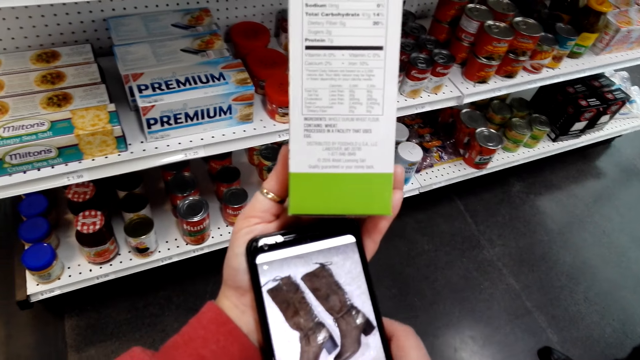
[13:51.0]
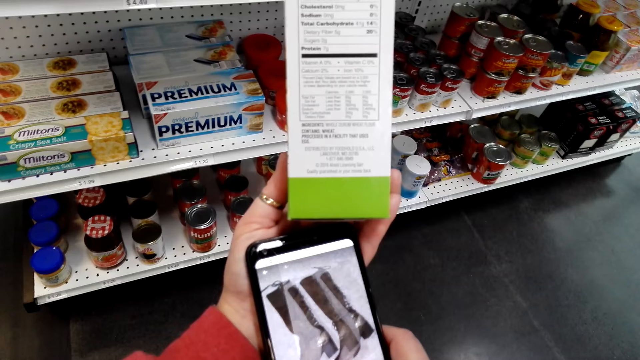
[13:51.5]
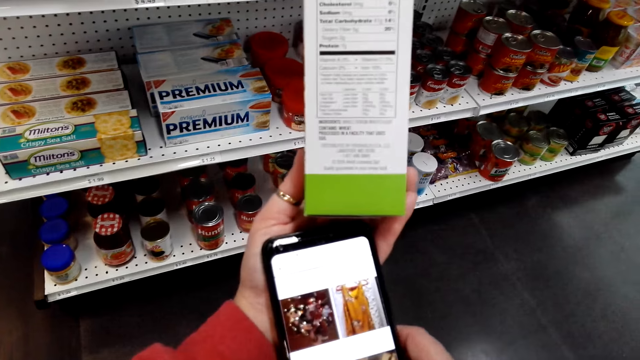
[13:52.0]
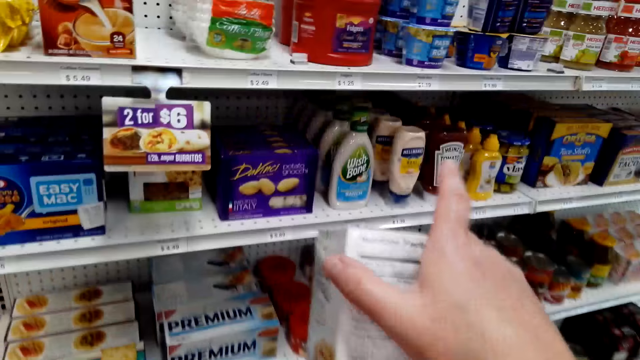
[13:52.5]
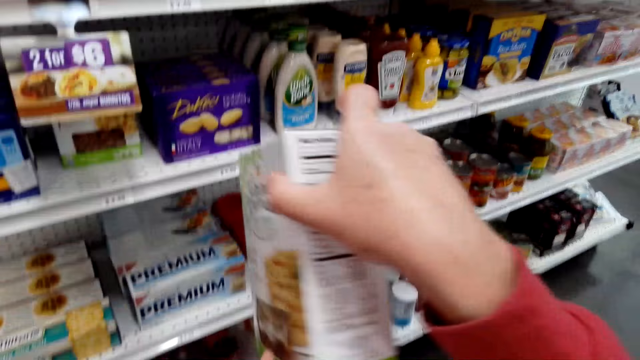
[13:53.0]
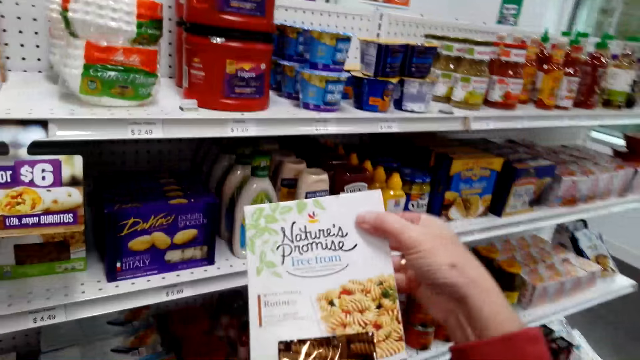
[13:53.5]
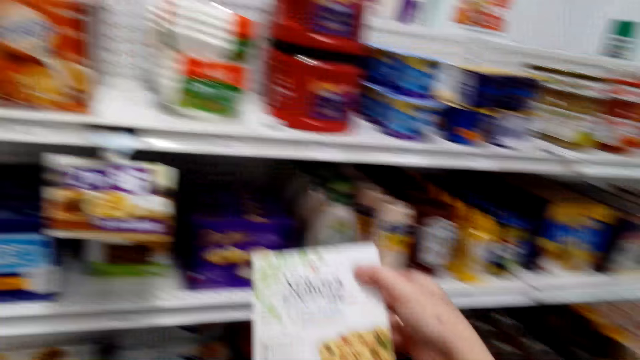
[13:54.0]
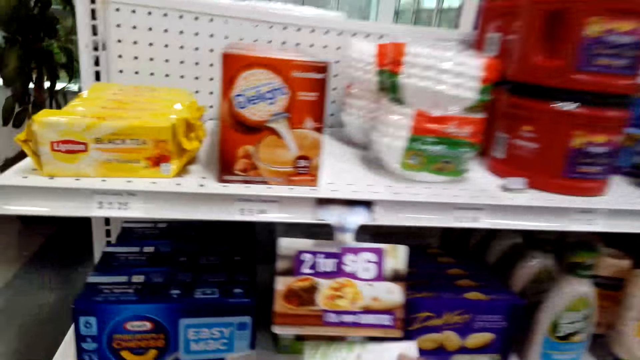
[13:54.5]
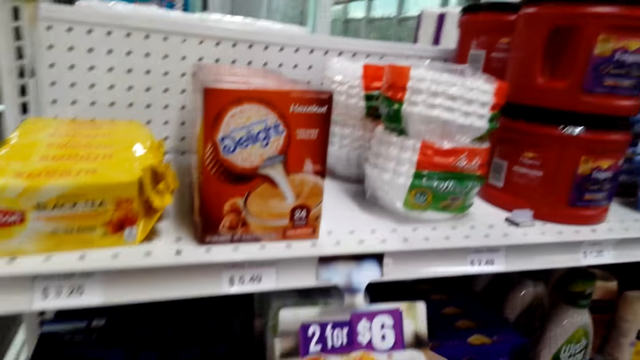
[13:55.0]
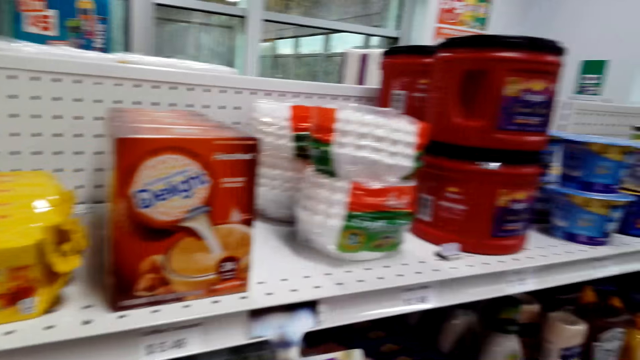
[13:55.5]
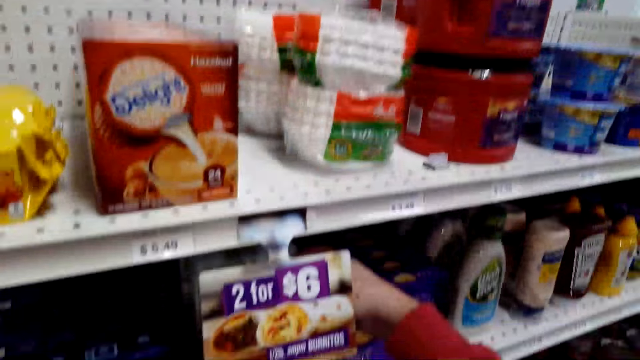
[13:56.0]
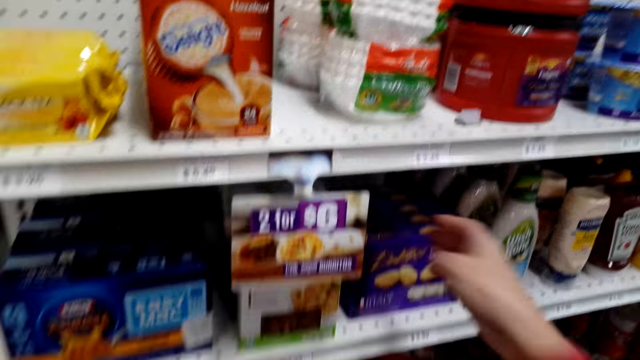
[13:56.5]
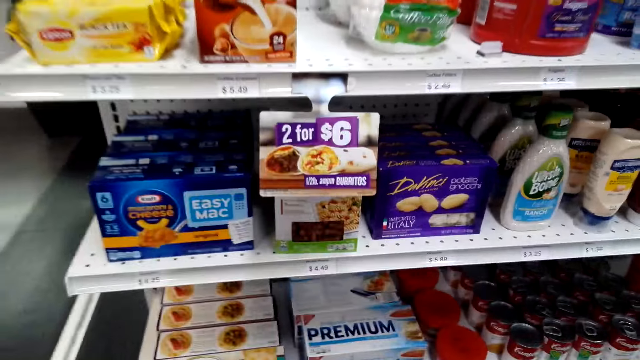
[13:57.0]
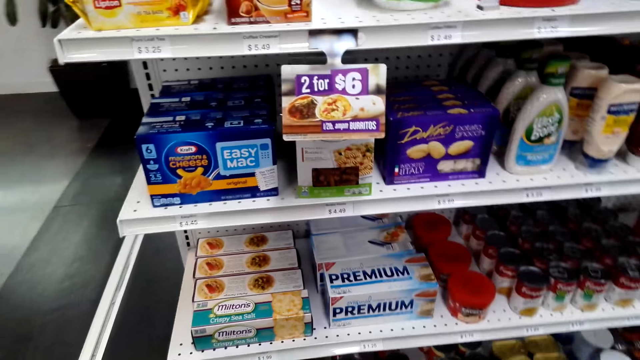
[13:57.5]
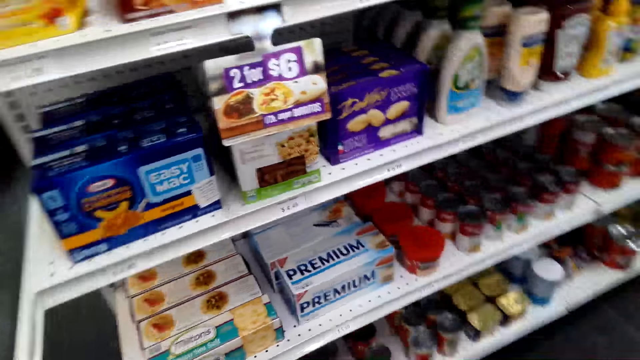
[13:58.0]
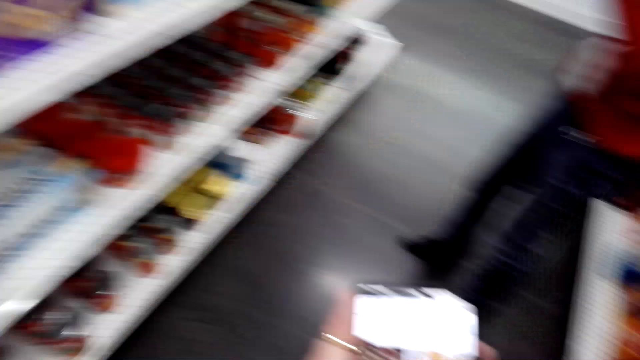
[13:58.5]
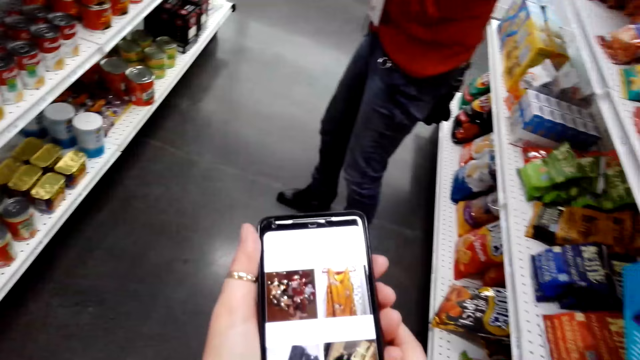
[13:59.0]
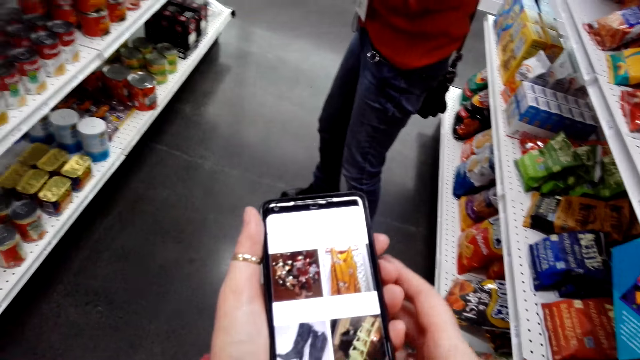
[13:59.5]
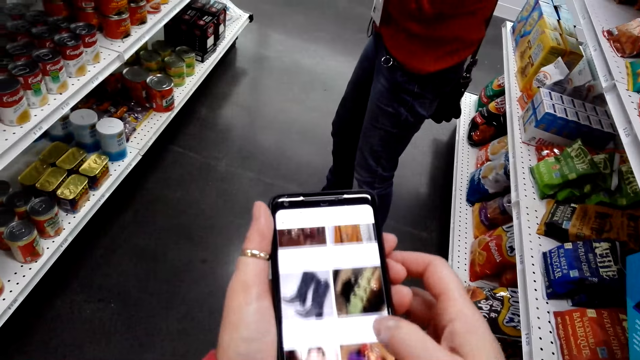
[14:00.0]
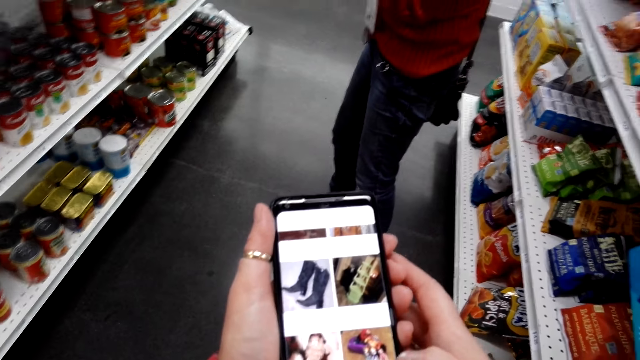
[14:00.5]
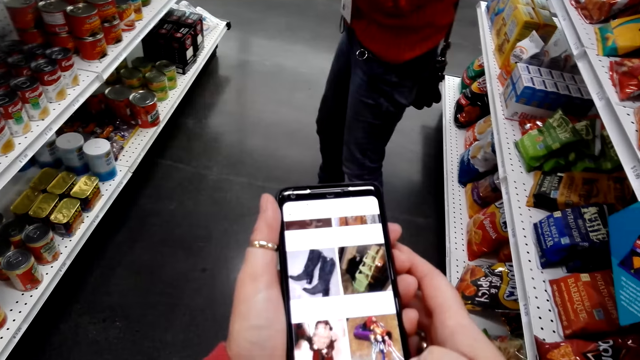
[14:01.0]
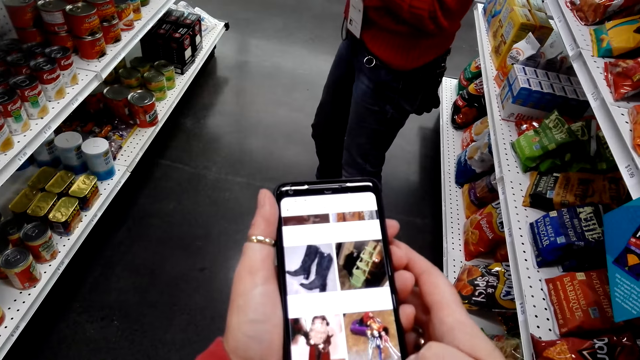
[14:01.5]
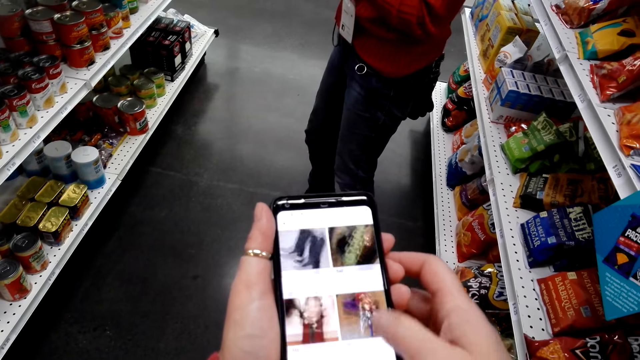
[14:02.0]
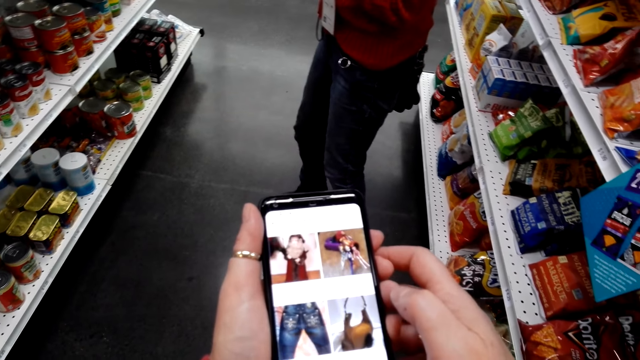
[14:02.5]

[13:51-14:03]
The lady stands. The camera wearer flips through images in their phone. They hold a box, grab the box in hand, and turn the box. They look around. They put the box inside the shelf. They look around and speak. They stare at the phone, scroll the phone, and use their phone.

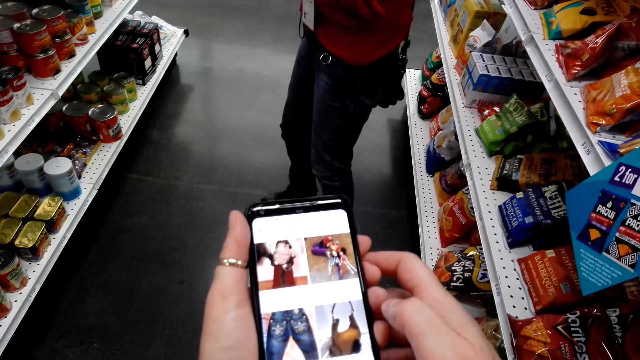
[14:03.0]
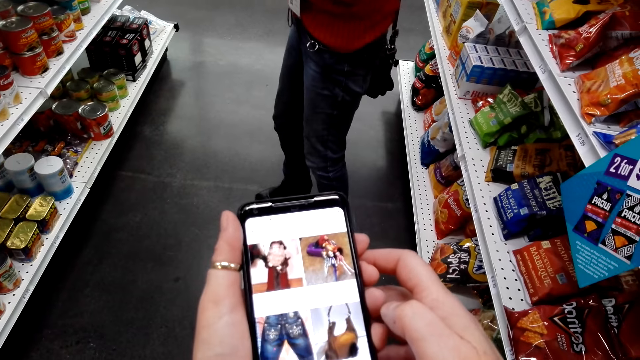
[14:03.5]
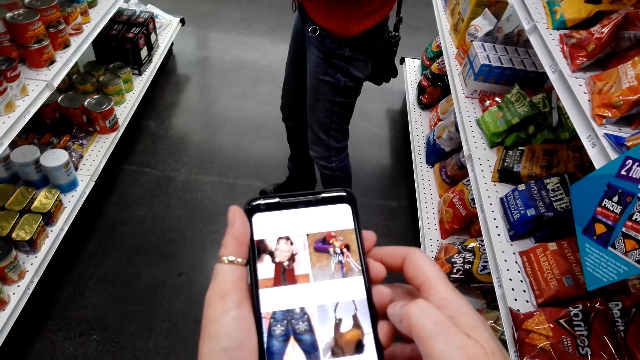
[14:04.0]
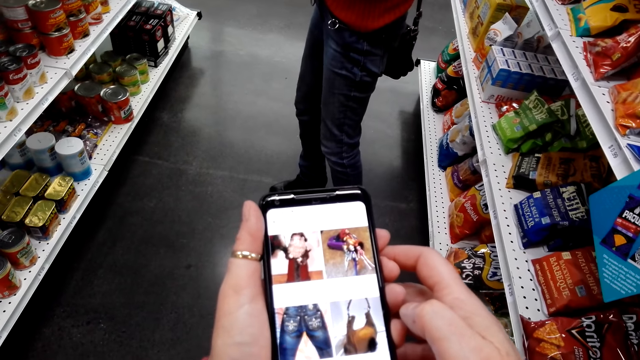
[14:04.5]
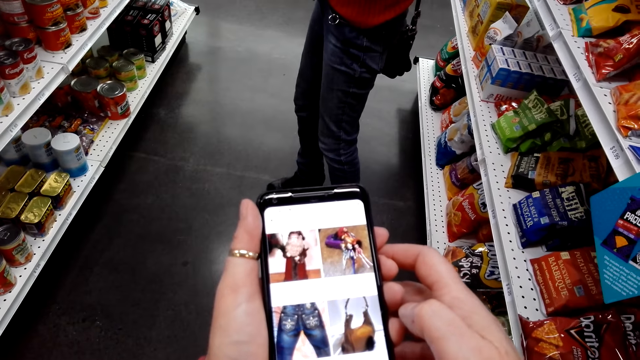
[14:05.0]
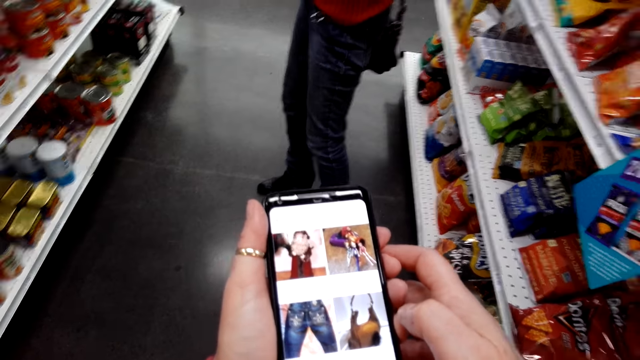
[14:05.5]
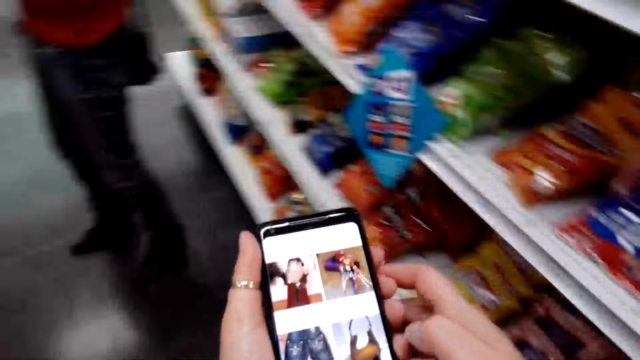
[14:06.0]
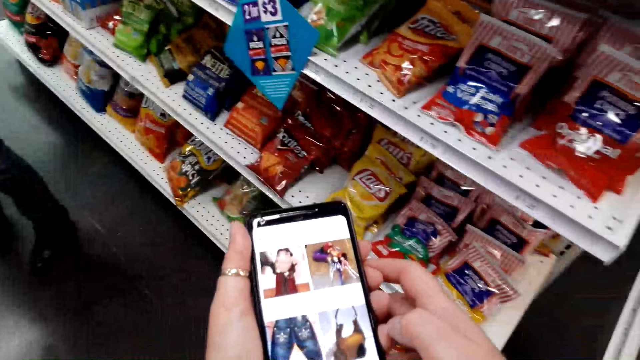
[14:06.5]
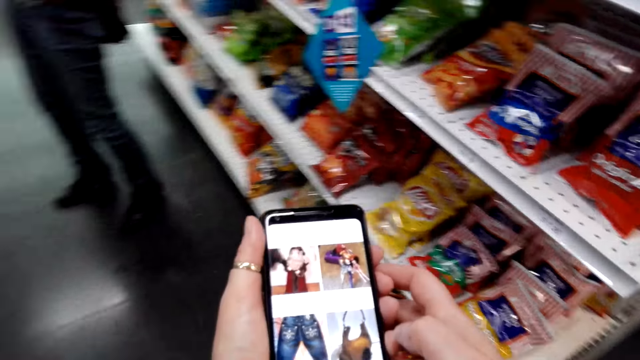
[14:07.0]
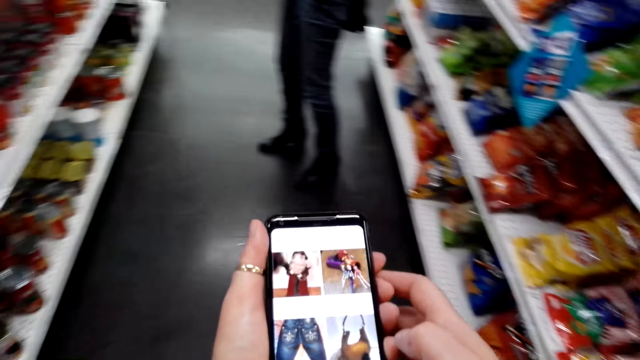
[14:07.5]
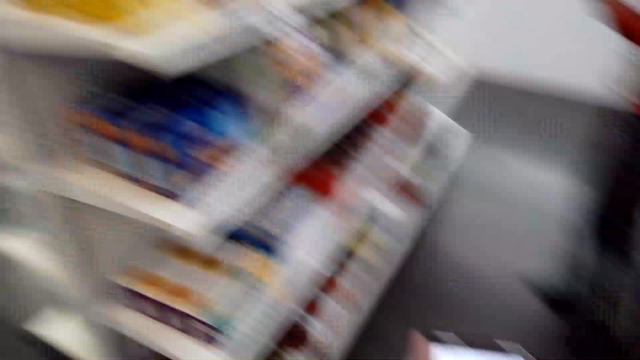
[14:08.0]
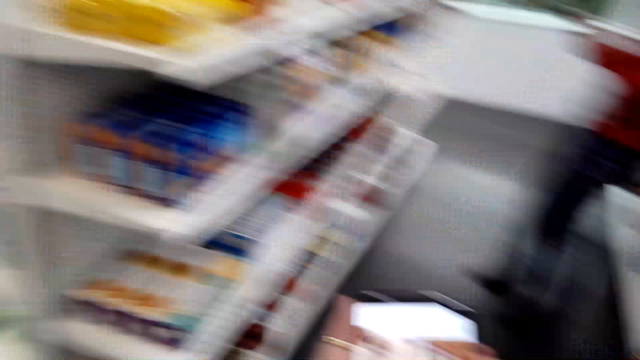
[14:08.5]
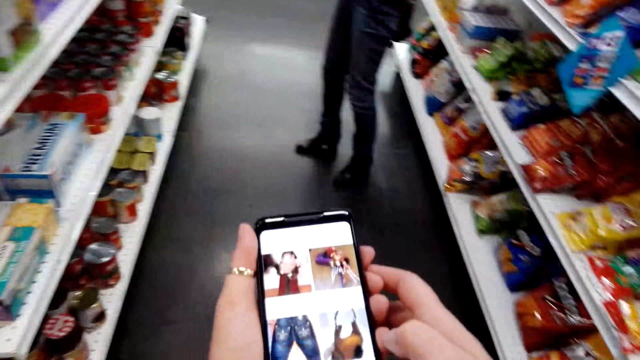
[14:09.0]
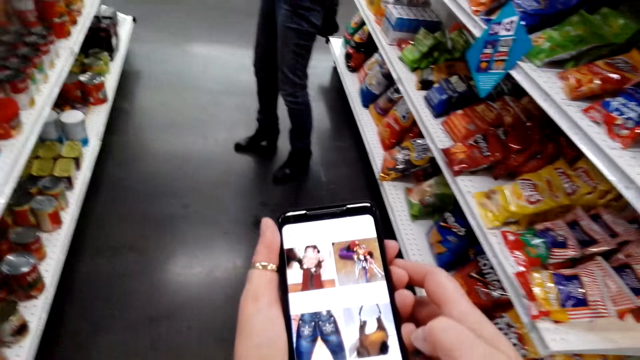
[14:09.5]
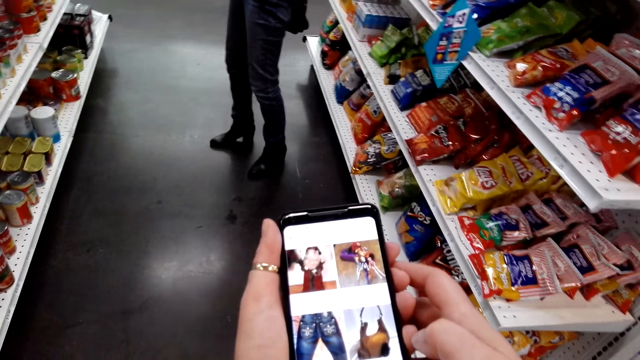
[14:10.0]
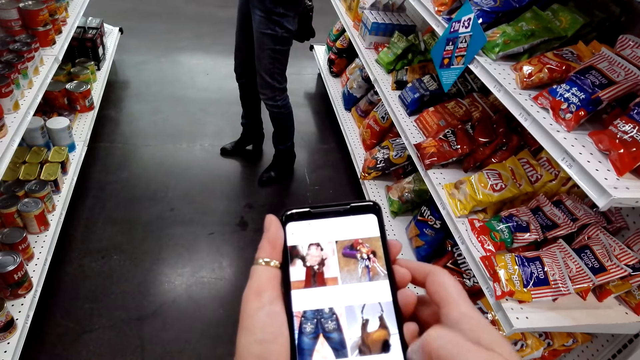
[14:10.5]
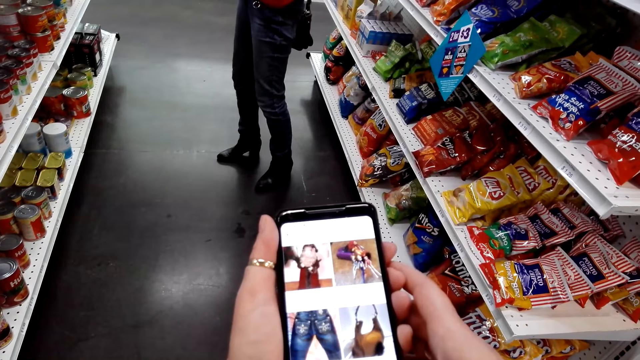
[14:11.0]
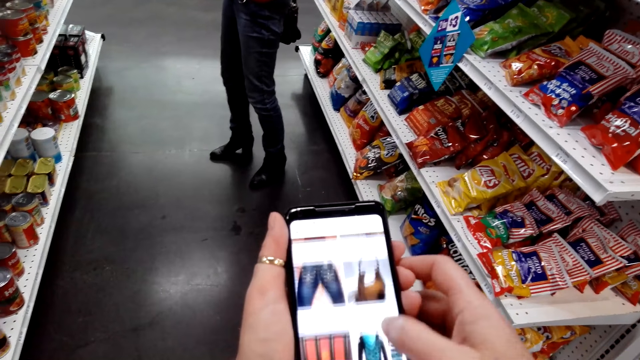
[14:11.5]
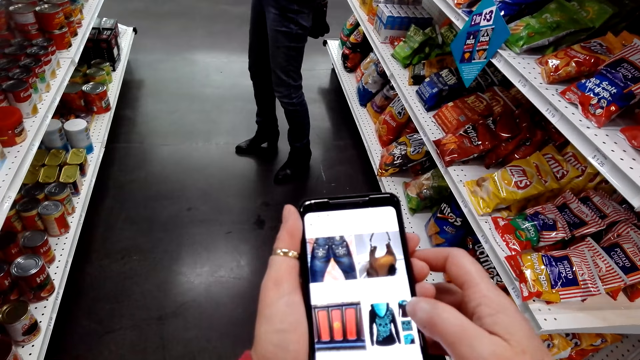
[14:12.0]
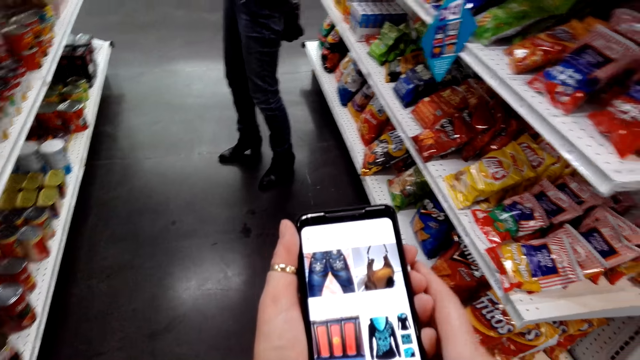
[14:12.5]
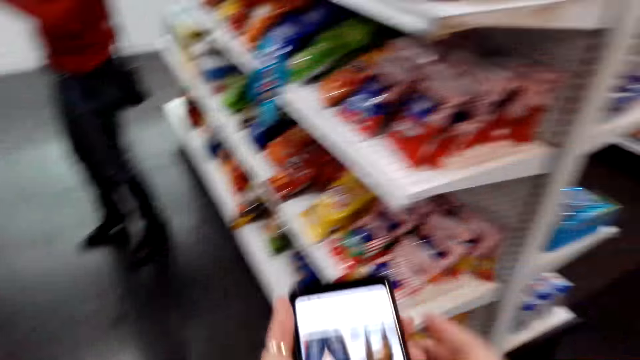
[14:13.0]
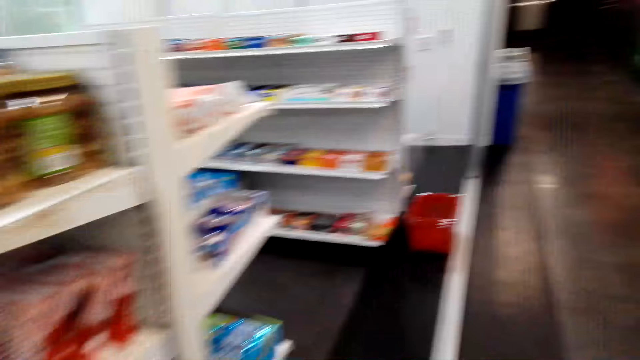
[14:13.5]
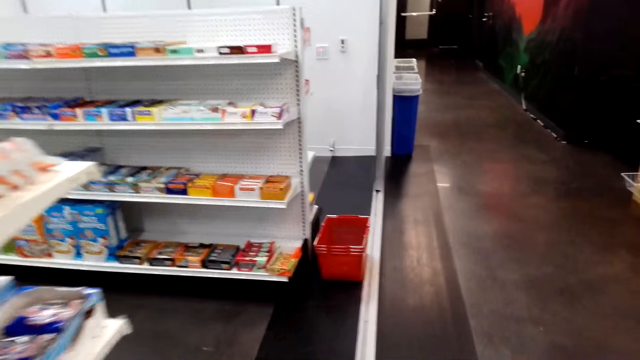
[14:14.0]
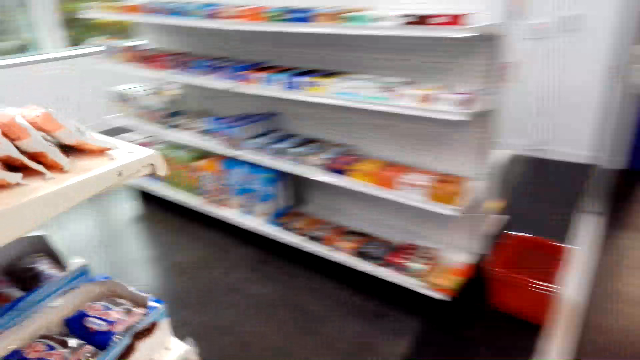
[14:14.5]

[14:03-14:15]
The camera wearer flips through images in their phone. They stare at the phone. They move around. They look around. They stare at the phone. They scroll the phone. They move around.
